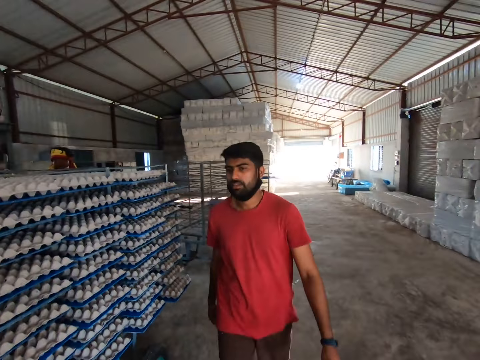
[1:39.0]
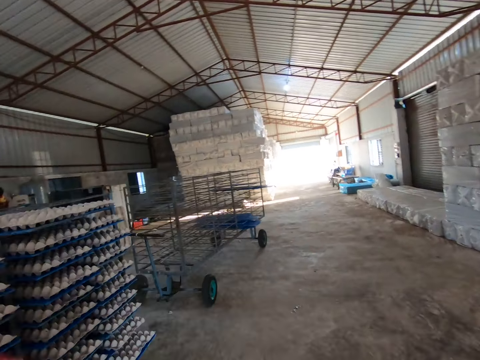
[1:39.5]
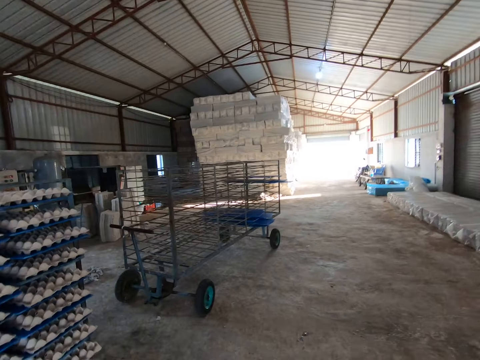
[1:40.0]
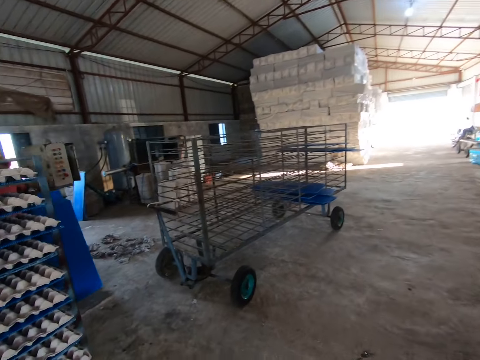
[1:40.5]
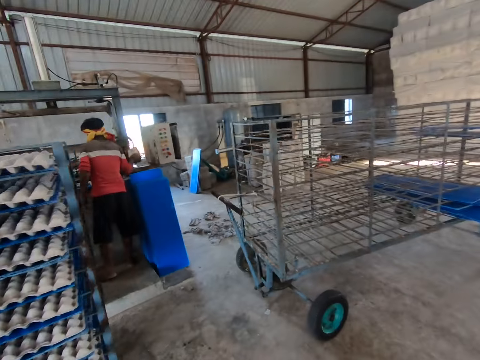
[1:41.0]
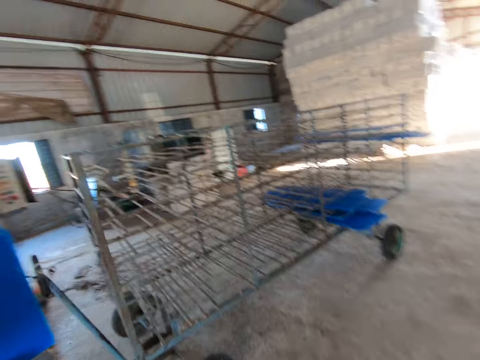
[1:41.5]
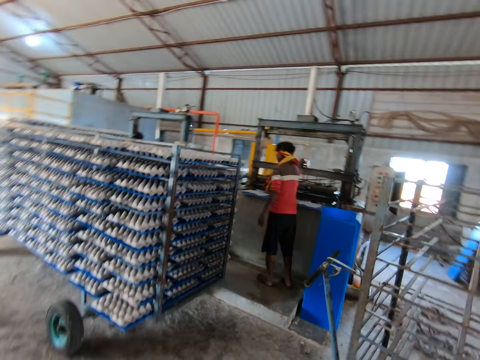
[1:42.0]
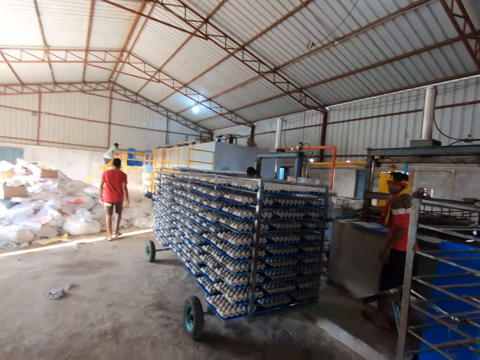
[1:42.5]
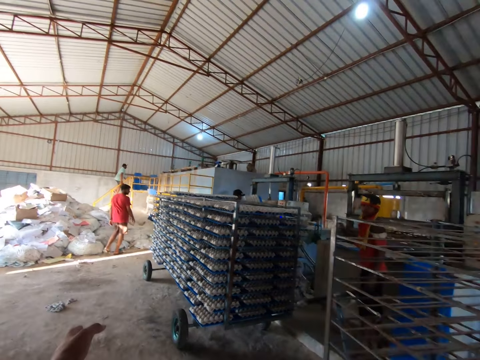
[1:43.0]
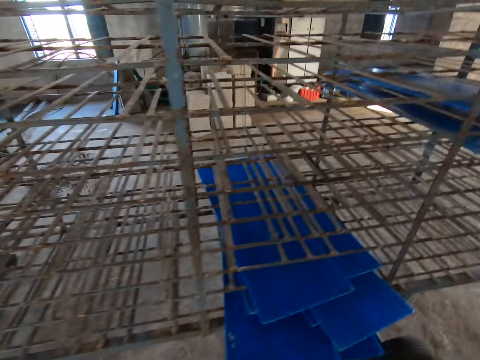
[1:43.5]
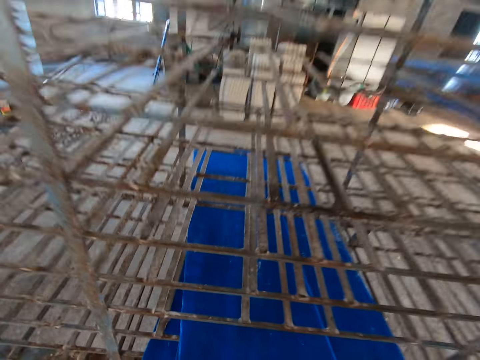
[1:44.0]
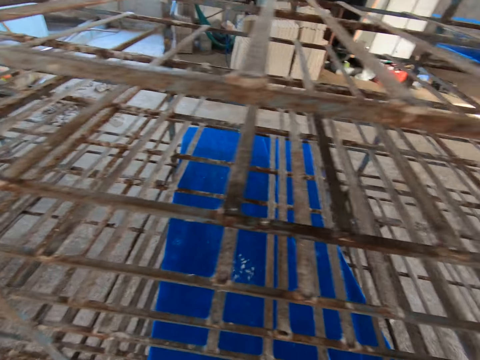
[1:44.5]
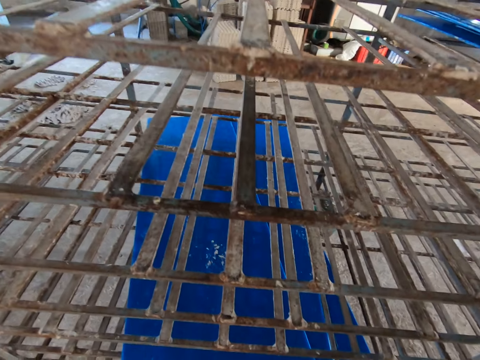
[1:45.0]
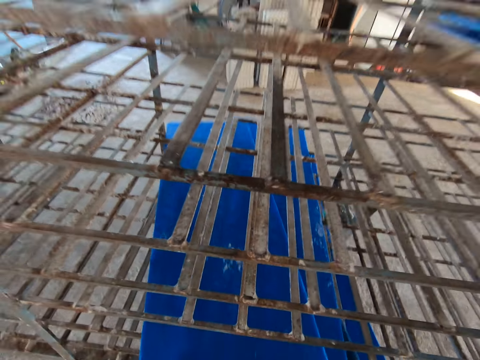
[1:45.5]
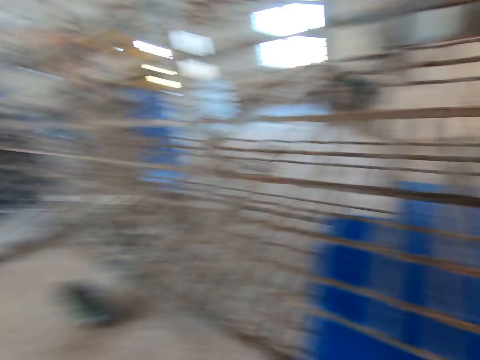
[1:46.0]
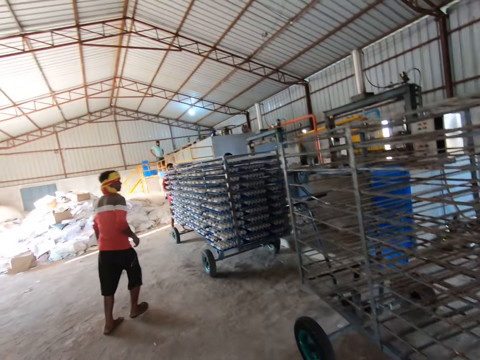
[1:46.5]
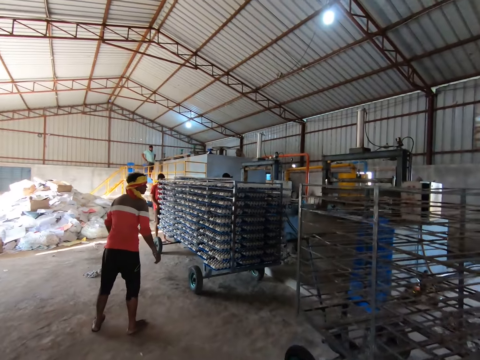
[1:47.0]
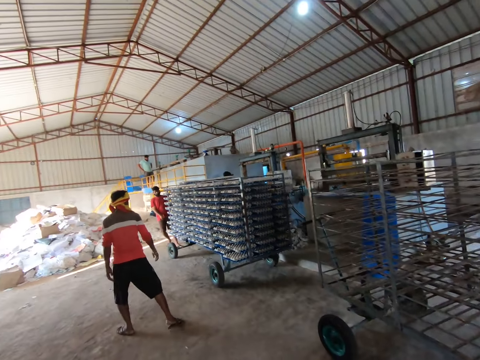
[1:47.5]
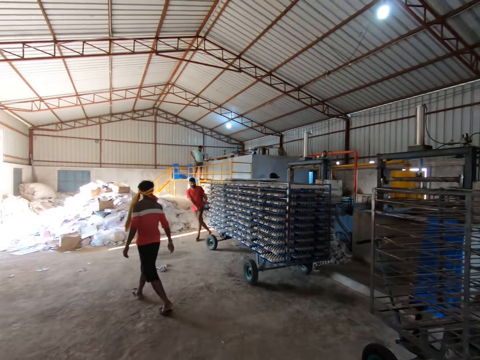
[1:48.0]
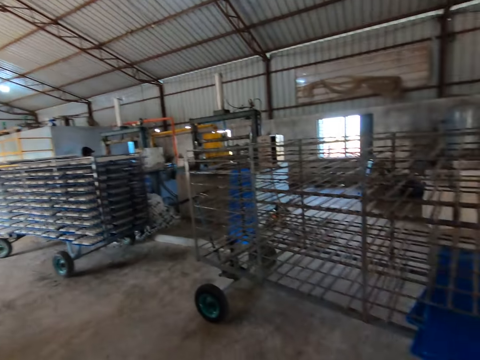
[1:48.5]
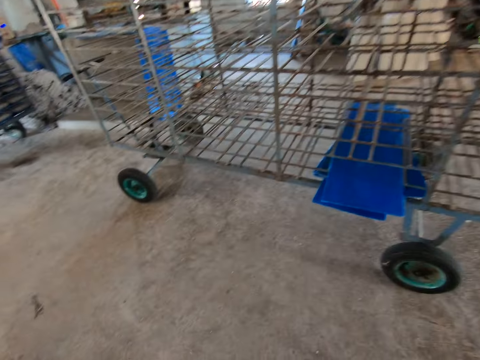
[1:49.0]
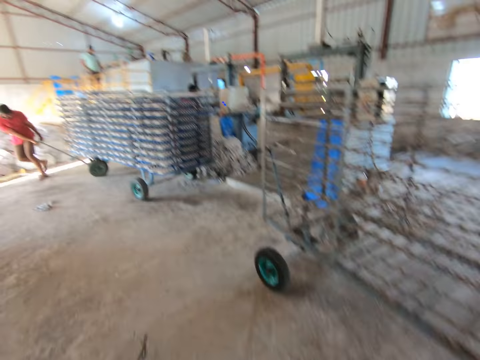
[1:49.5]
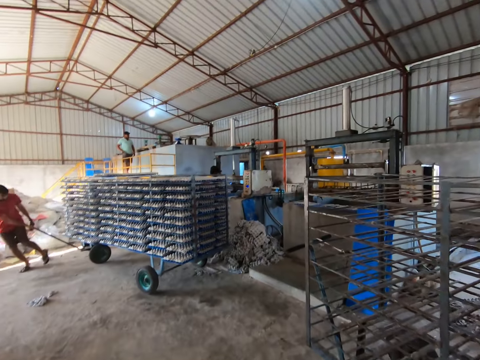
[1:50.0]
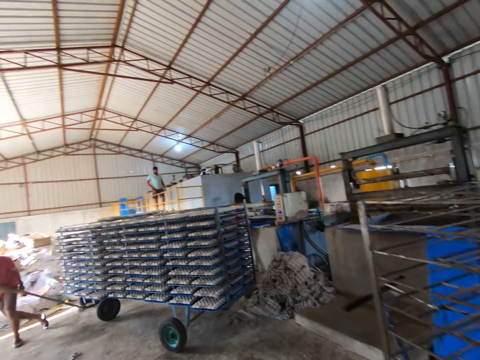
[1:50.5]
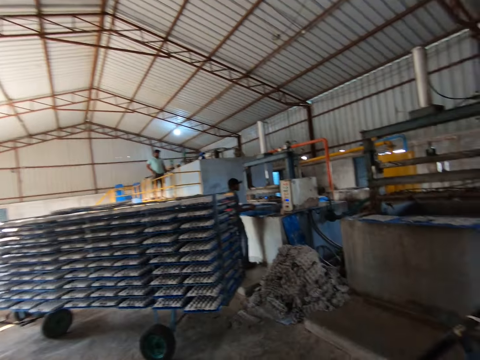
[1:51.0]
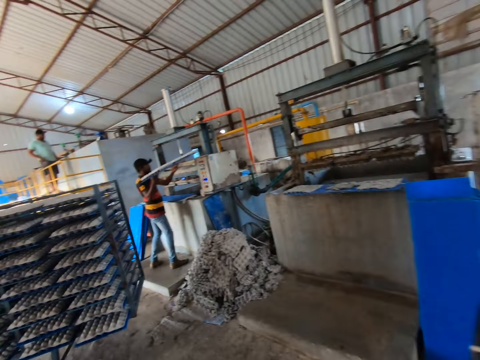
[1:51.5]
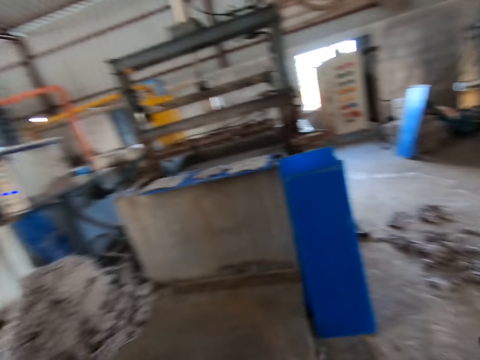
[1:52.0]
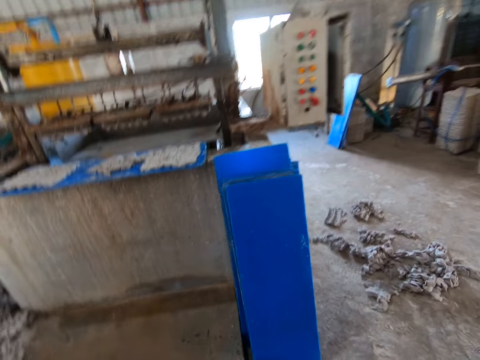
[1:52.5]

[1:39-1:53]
A man walks past the camera wearer. The camera wearer converses. They take boards from the shelf trolley with both hands. Another man pulls the shelf trolley of egg trays with both hands. The camera wearer walks in the factory. Yet another man puts a board of egg trays on the egg tray machine controller with both hands.

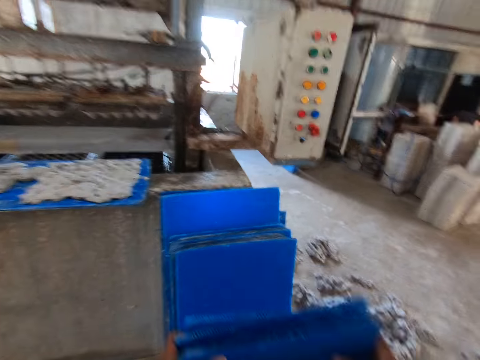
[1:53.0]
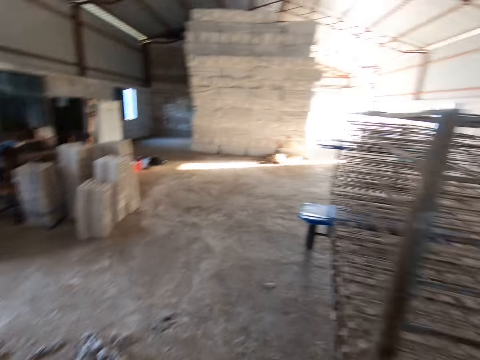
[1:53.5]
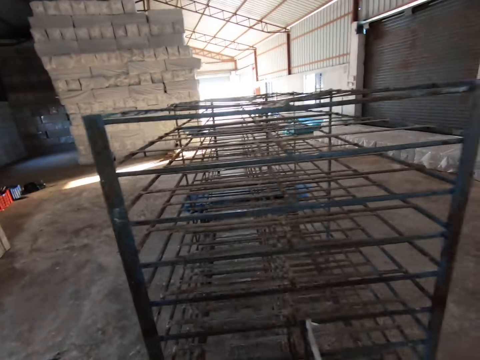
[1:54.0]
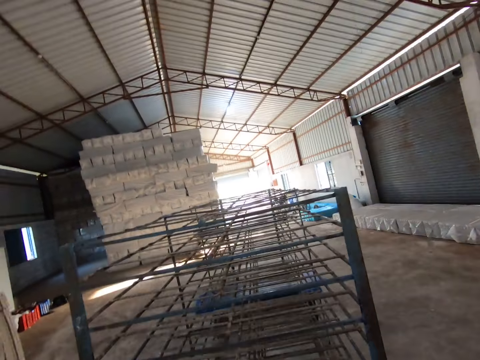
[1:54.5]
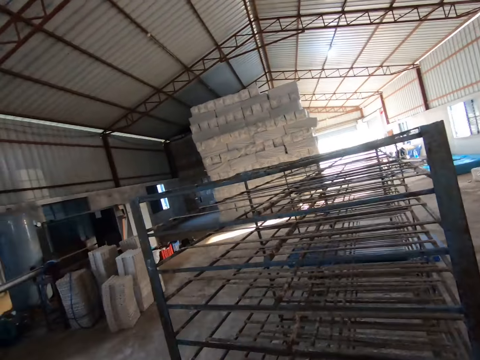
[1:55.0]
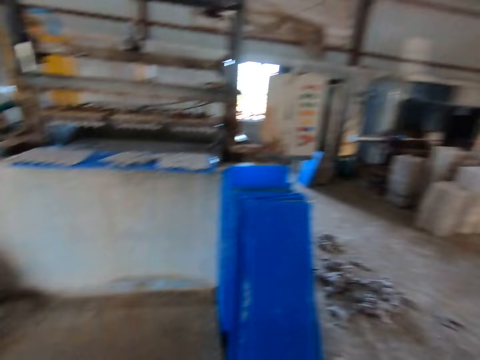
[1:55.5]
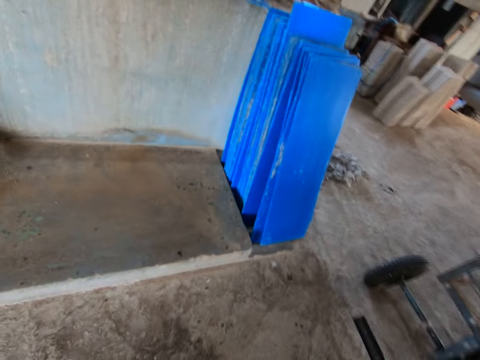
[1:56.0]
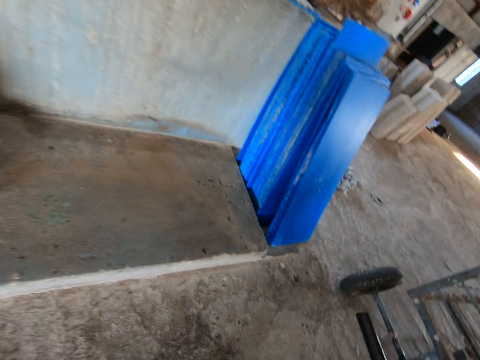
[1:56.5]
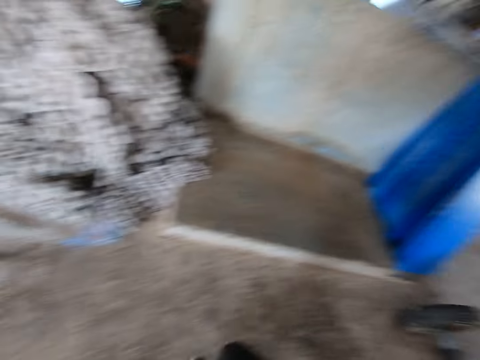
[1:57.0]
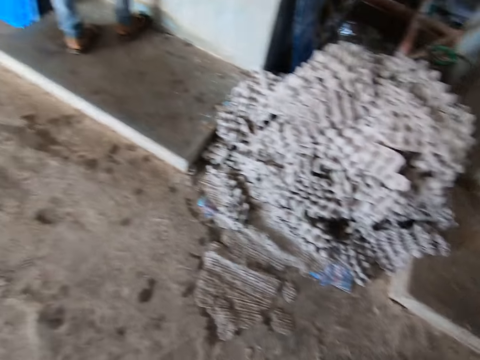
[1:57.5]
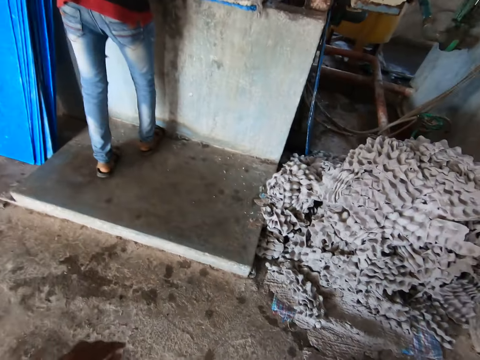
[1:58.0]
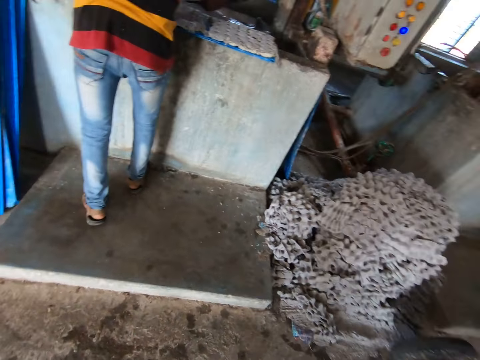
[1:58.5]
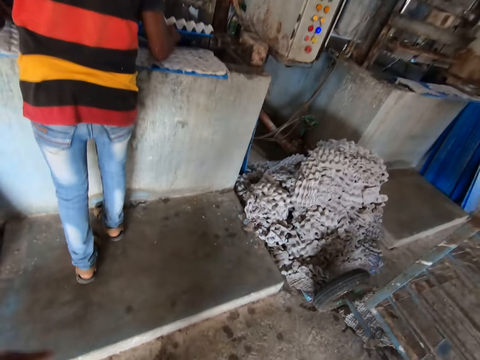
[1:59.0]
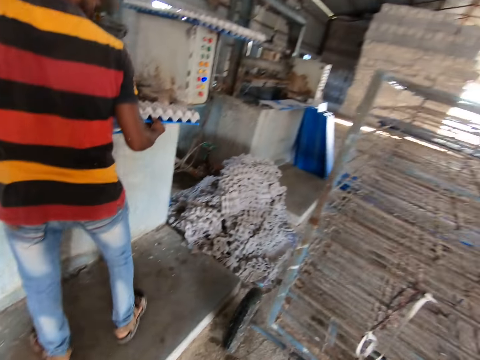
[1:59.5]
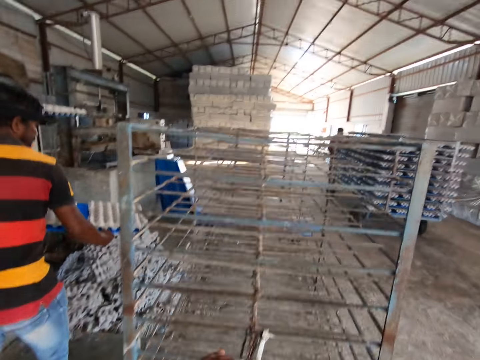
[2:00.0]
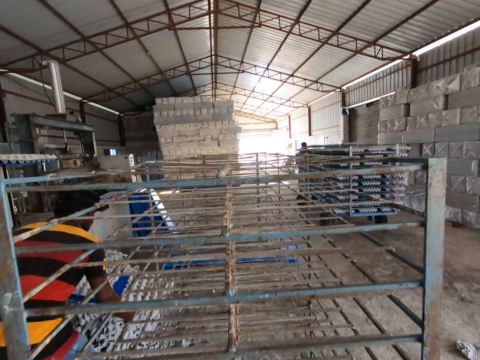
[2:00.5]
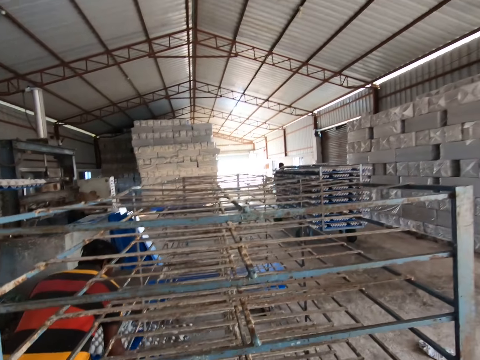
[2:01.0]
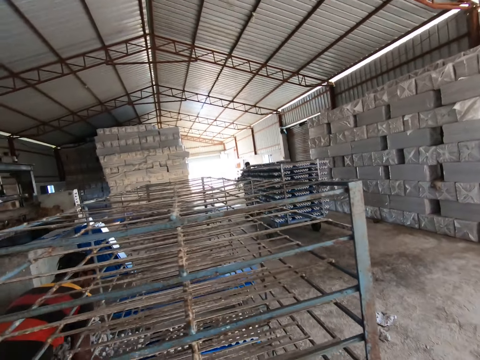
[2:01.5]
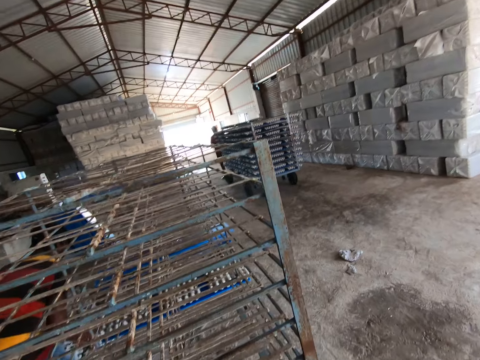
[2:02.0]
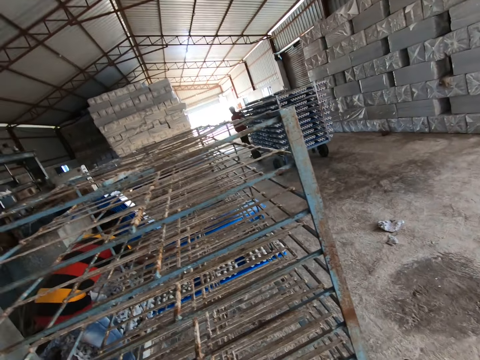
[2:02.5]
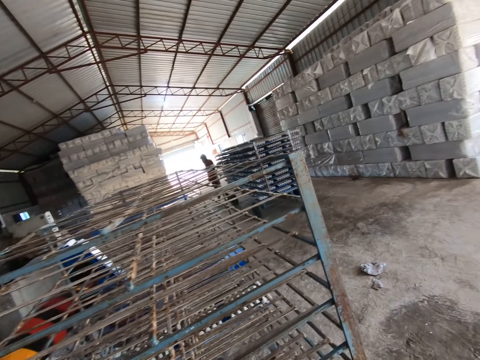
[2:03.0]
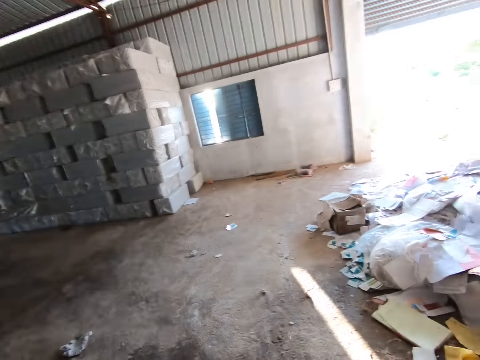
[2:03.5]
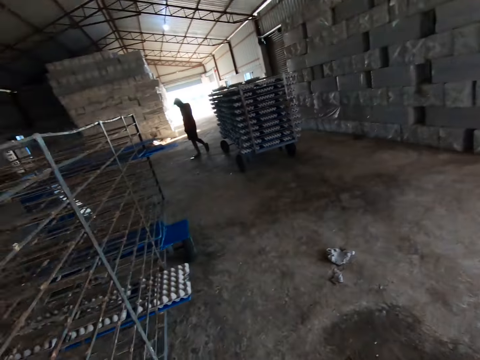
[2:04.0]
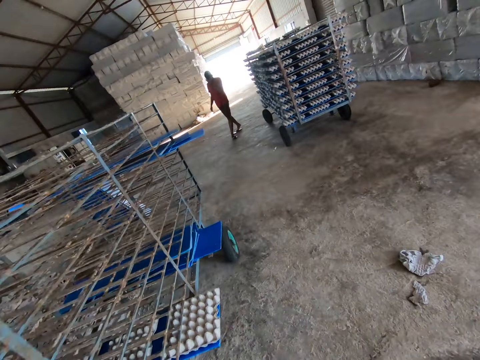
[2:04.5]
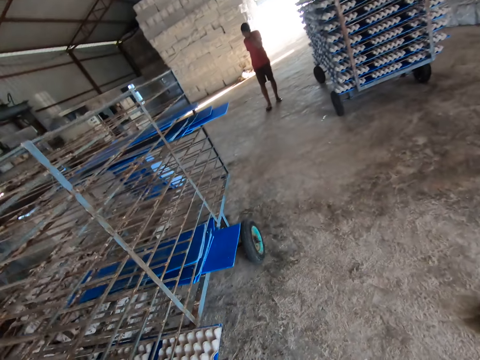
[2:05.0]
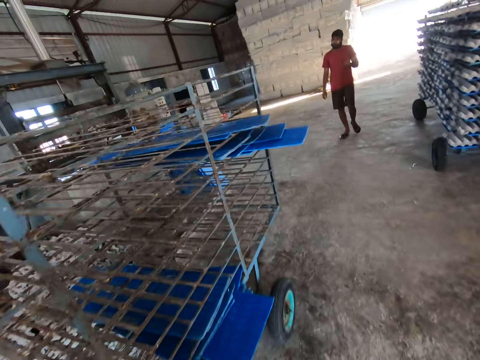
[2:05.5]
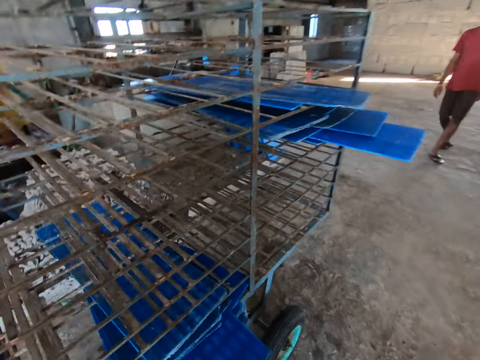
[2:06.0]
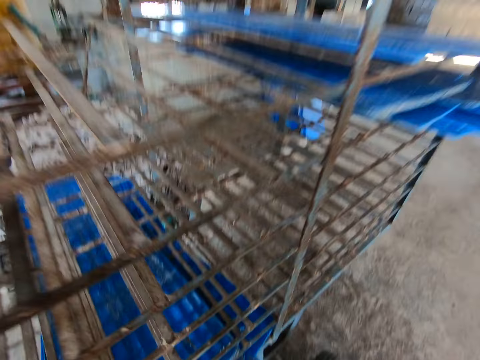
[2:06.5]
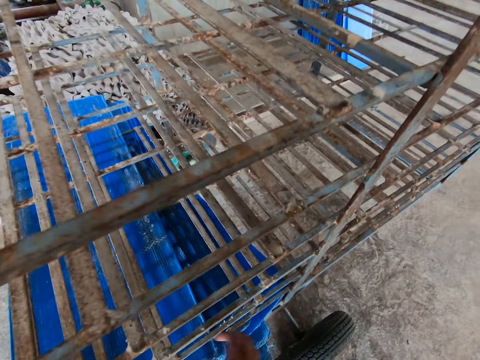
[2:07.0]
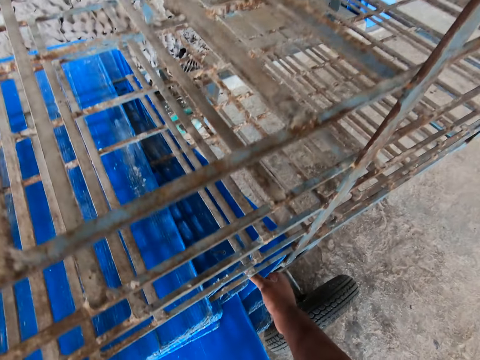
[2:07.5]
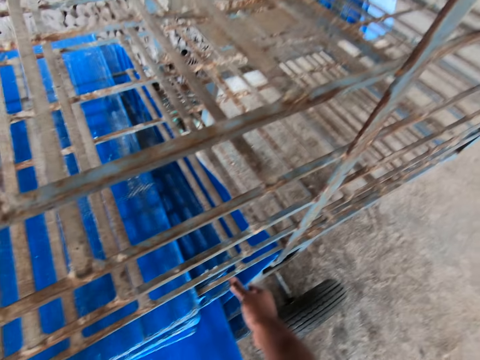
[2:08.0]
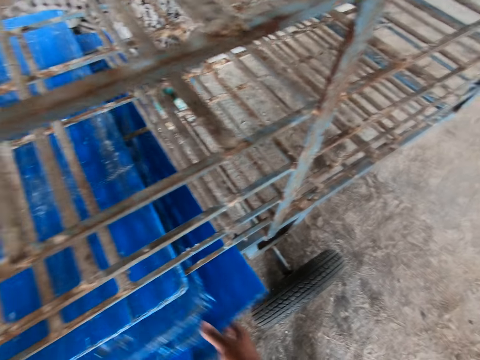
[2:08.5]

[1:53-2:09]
The camera wearer puts the boards against the stack of boards with both hands. He pulls the handle of the shelf trolley with his right hand. A man takes a board of egg trays from the egg tray machine mold with both hands and puts the board of egg trays on the shelf trolley with both hands. The camera wearer holds the shelf trolley with his left hand. He walks to the shelf trolley. He shifts a board on the shelf trolley with his right hand. He takes boards from the shelf trolley with both hands.
